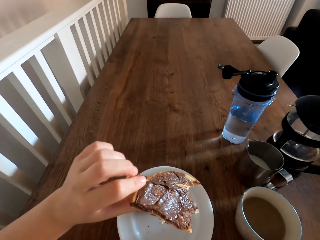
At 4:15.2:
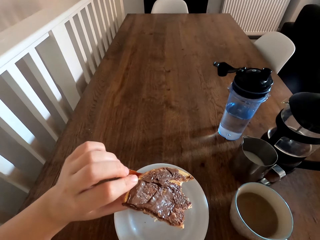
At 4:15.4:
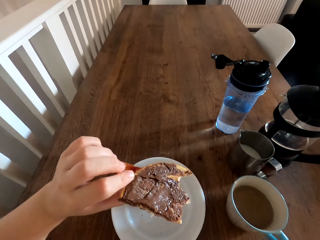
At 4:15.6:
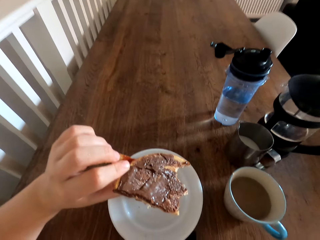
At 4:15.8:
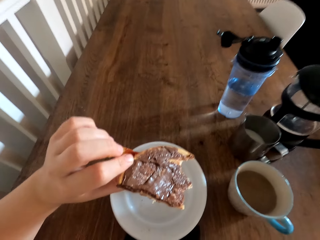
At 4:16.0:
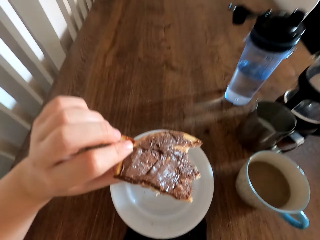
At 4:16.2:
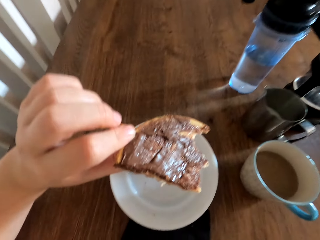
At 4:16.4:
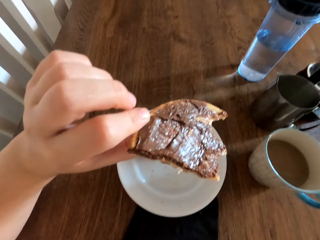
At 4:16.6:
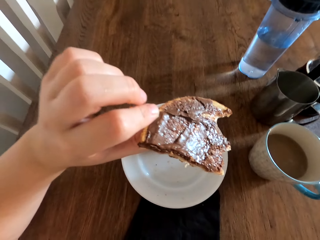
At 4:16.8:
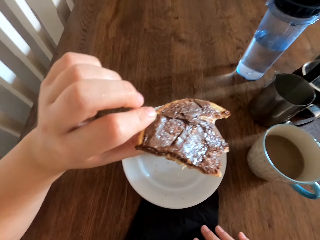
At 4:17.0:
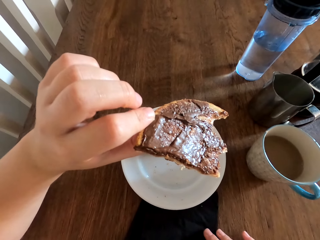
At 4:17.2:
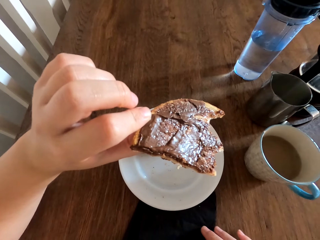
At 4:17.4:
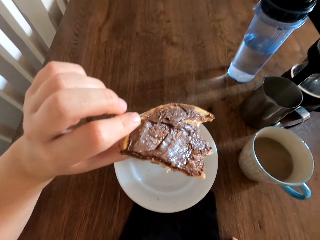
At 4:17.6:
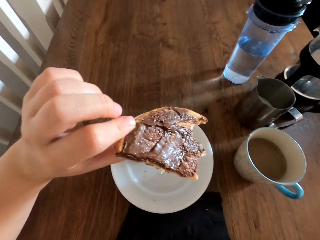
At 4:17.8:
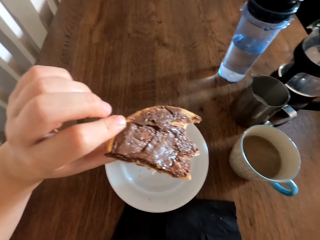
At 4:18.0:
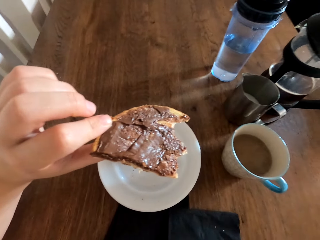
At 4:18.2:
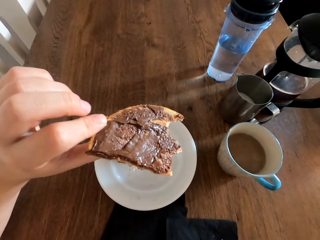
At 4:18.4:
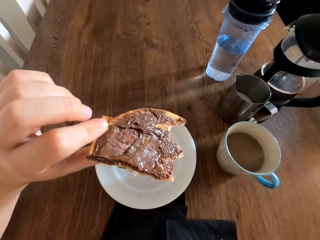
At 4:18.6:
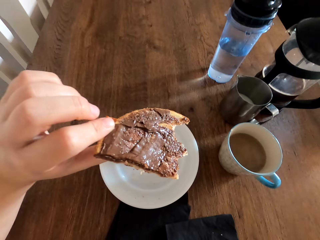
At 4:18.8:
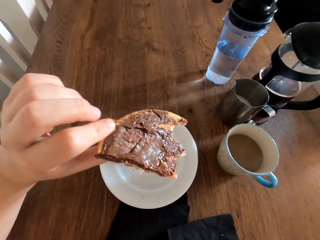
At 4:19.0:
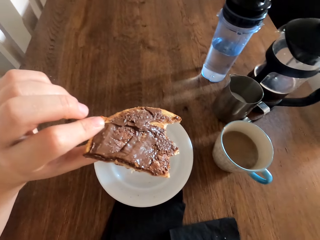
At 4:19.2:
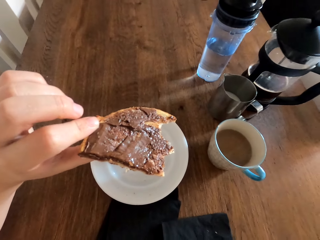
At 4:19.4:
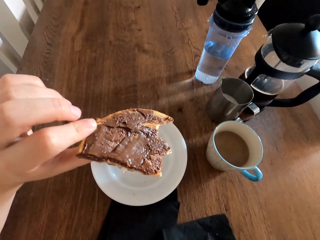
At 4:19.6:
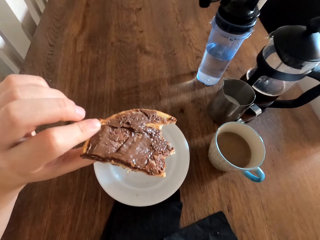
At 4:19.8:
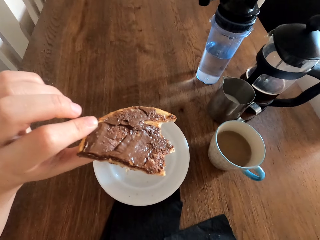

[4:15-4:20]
The camera wearer touches the table cloth.

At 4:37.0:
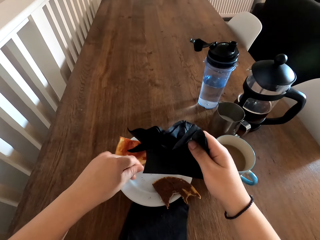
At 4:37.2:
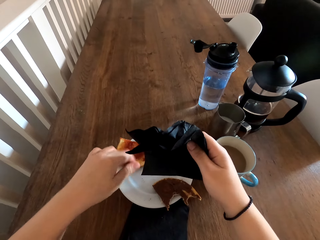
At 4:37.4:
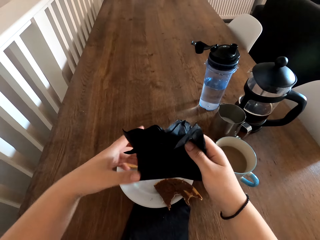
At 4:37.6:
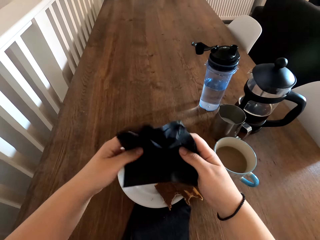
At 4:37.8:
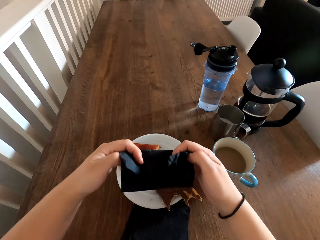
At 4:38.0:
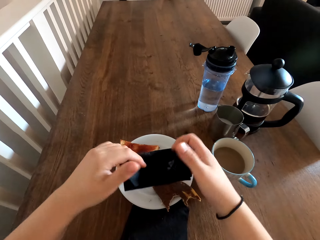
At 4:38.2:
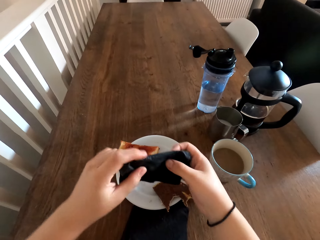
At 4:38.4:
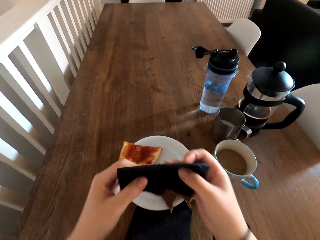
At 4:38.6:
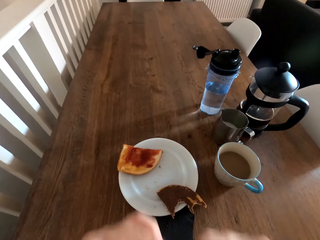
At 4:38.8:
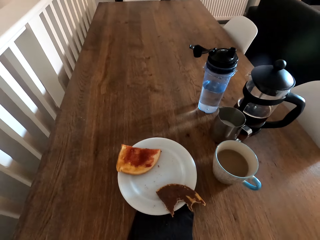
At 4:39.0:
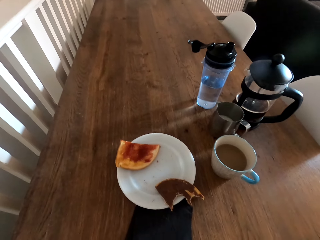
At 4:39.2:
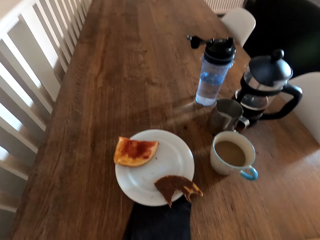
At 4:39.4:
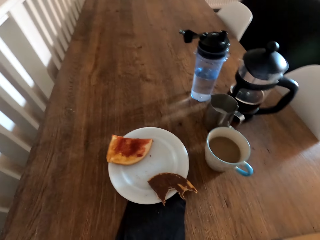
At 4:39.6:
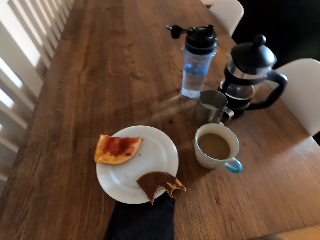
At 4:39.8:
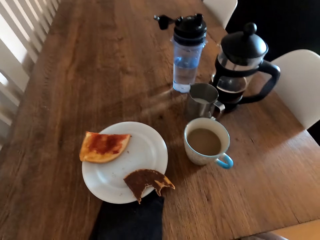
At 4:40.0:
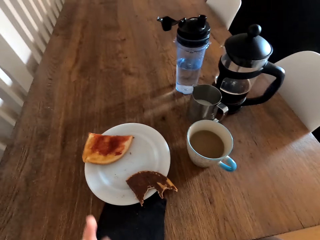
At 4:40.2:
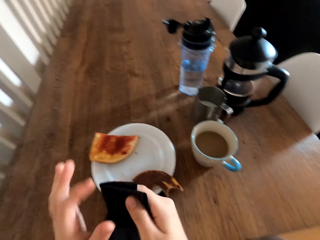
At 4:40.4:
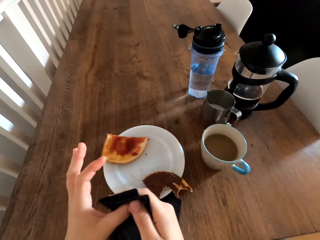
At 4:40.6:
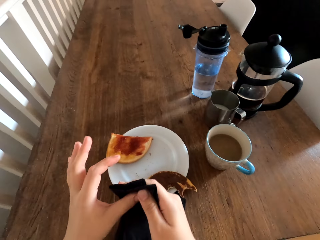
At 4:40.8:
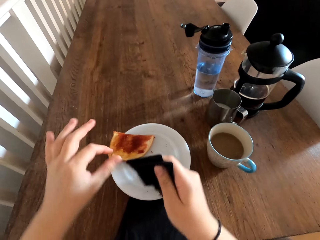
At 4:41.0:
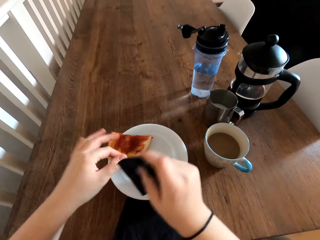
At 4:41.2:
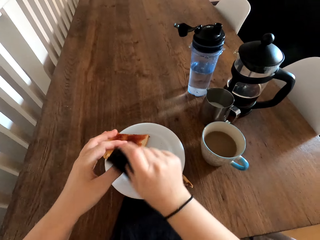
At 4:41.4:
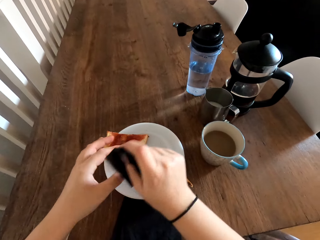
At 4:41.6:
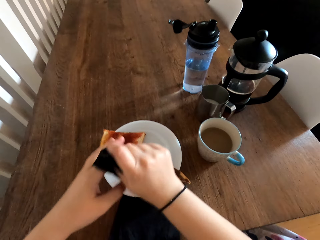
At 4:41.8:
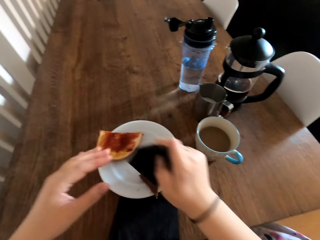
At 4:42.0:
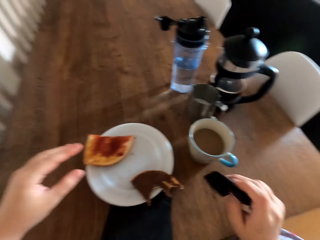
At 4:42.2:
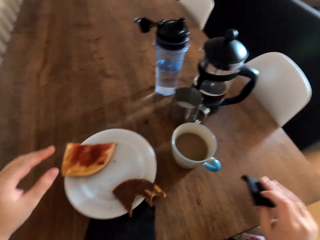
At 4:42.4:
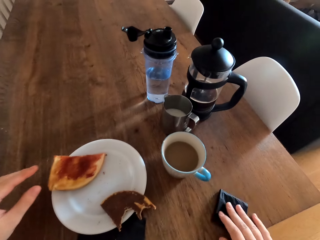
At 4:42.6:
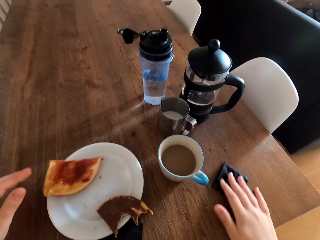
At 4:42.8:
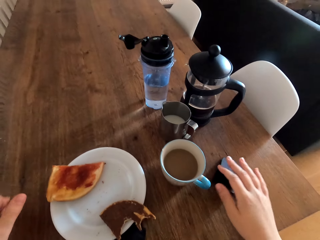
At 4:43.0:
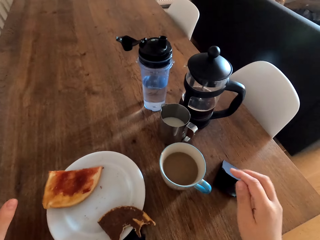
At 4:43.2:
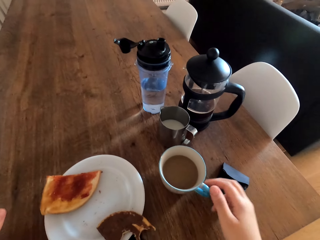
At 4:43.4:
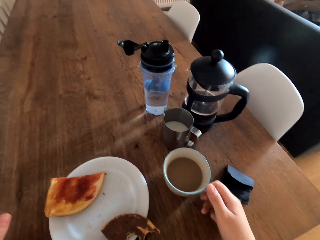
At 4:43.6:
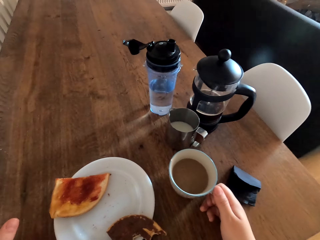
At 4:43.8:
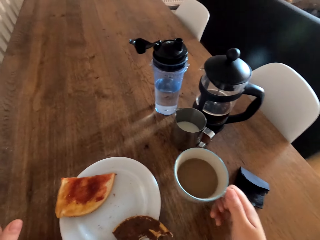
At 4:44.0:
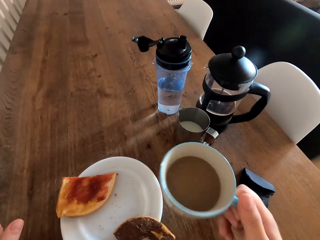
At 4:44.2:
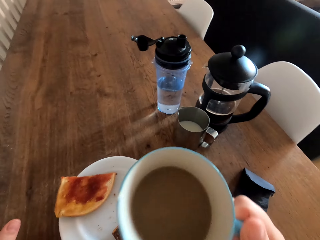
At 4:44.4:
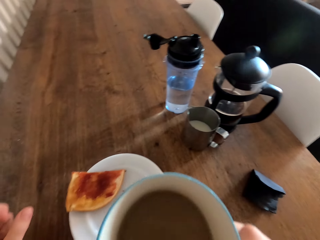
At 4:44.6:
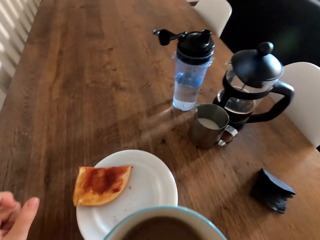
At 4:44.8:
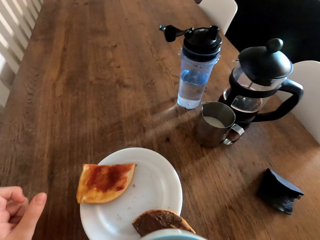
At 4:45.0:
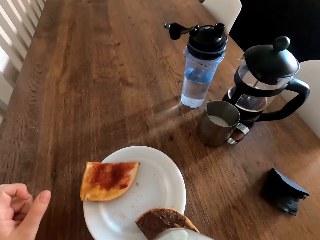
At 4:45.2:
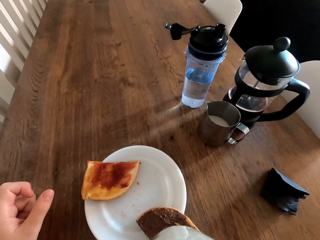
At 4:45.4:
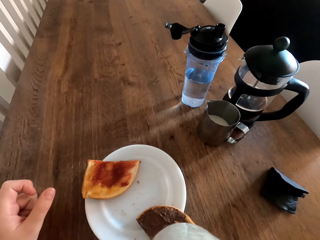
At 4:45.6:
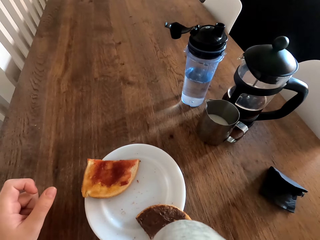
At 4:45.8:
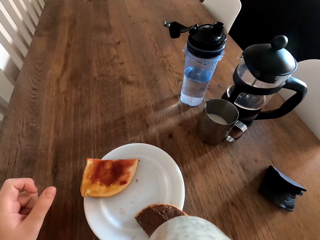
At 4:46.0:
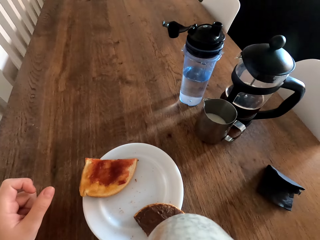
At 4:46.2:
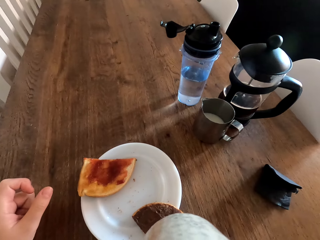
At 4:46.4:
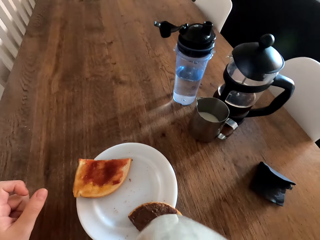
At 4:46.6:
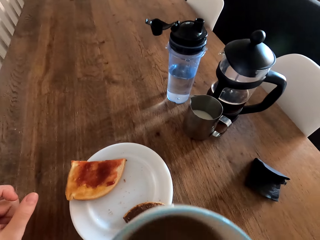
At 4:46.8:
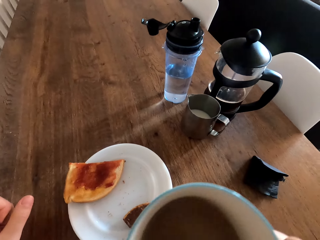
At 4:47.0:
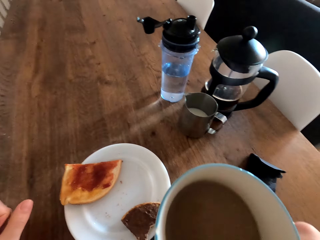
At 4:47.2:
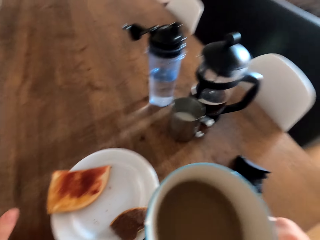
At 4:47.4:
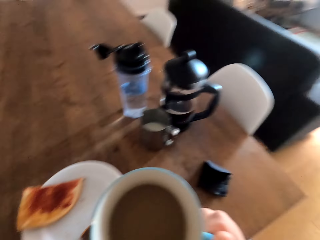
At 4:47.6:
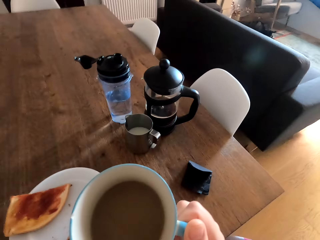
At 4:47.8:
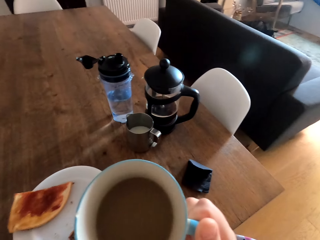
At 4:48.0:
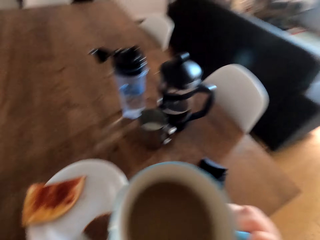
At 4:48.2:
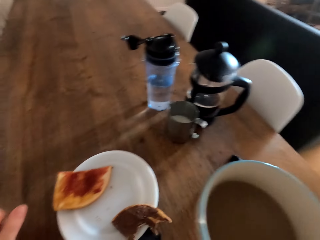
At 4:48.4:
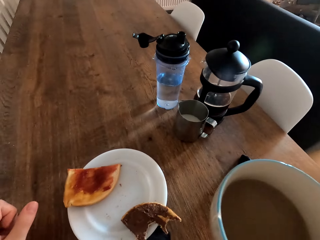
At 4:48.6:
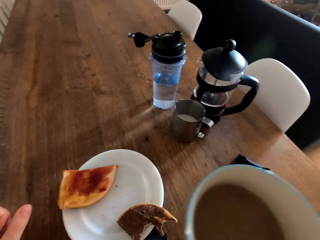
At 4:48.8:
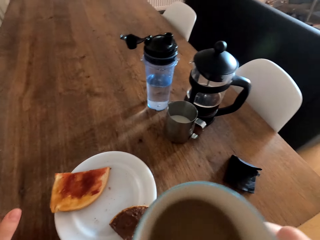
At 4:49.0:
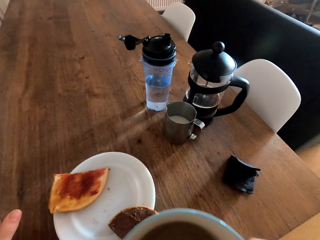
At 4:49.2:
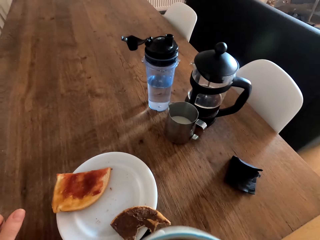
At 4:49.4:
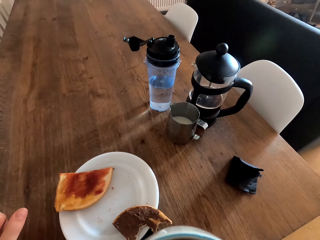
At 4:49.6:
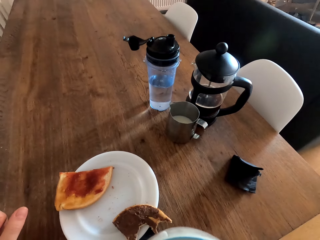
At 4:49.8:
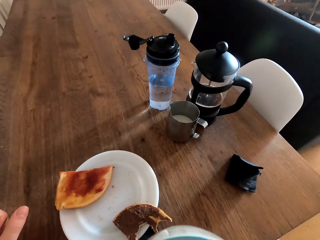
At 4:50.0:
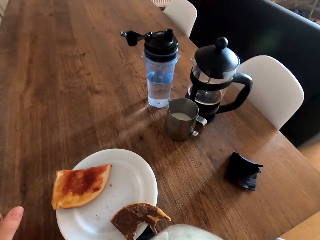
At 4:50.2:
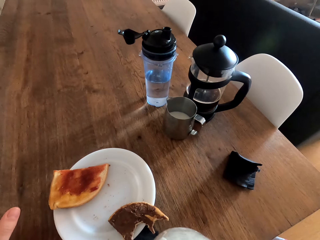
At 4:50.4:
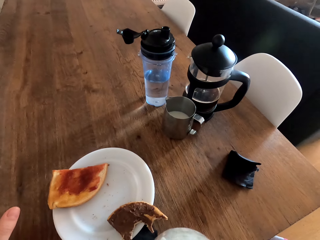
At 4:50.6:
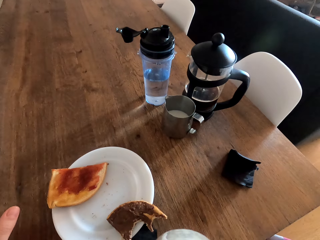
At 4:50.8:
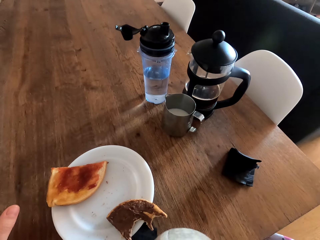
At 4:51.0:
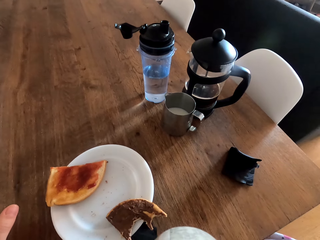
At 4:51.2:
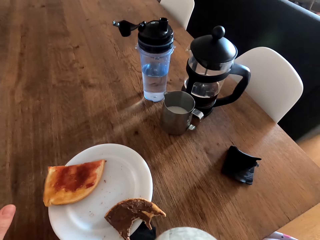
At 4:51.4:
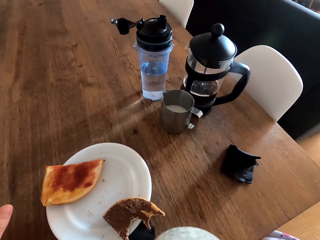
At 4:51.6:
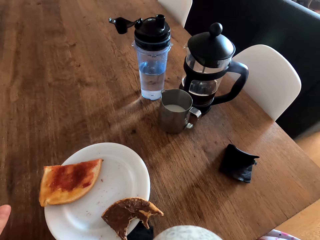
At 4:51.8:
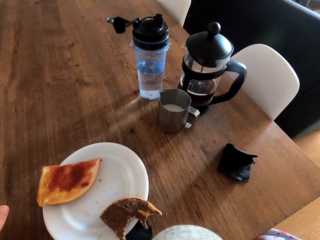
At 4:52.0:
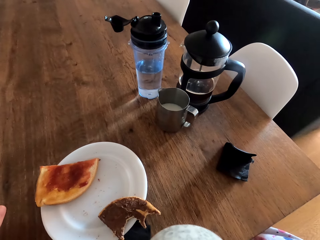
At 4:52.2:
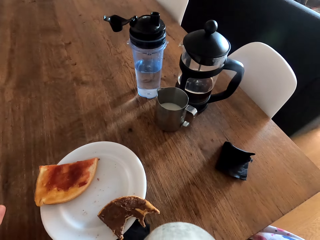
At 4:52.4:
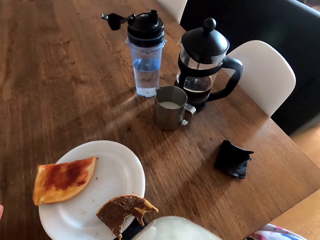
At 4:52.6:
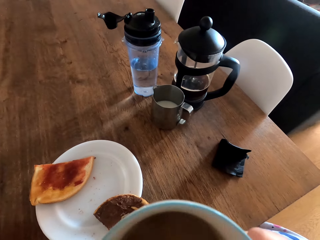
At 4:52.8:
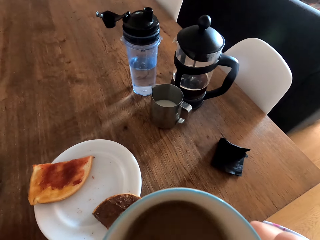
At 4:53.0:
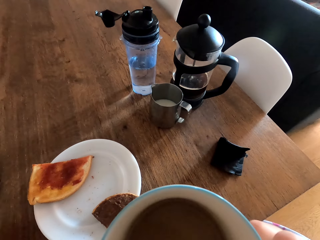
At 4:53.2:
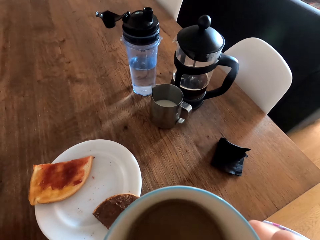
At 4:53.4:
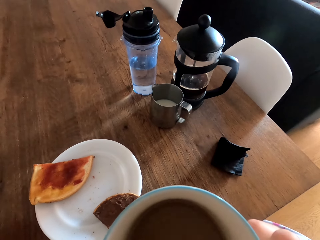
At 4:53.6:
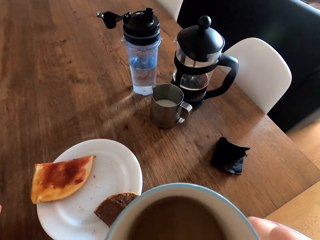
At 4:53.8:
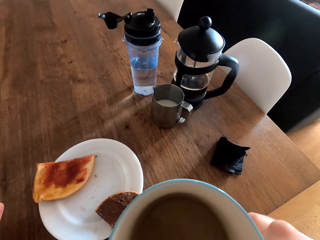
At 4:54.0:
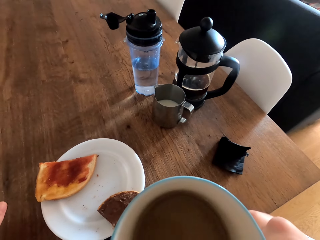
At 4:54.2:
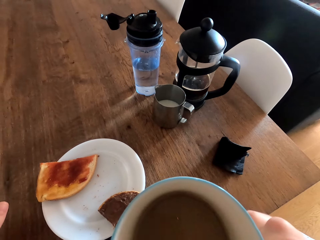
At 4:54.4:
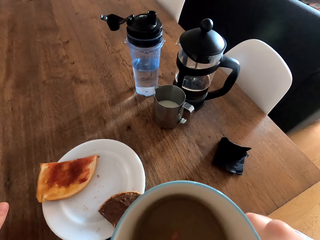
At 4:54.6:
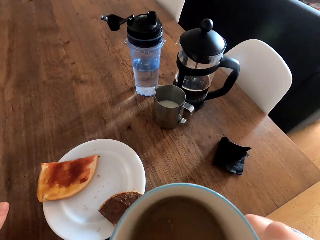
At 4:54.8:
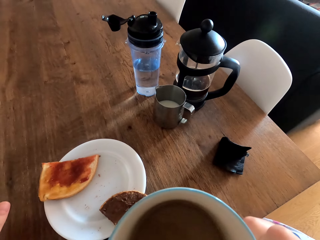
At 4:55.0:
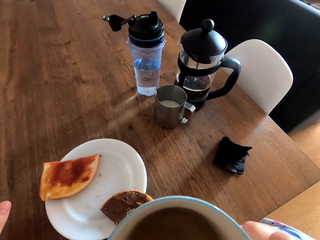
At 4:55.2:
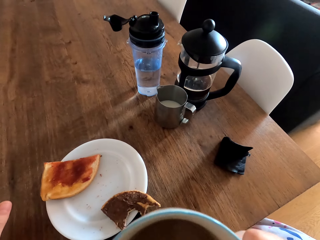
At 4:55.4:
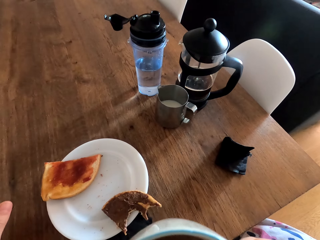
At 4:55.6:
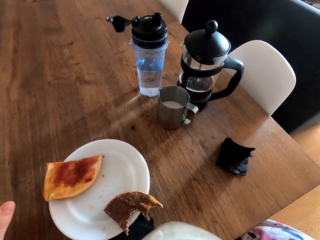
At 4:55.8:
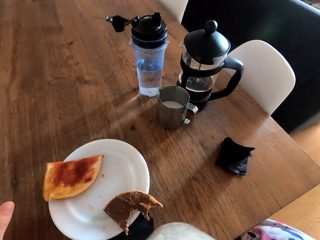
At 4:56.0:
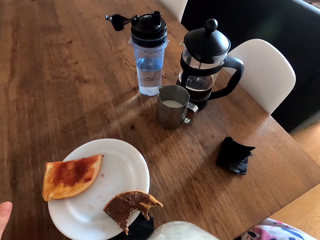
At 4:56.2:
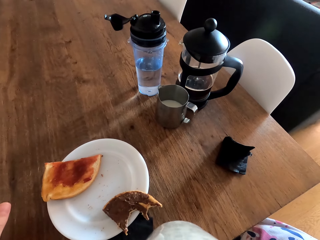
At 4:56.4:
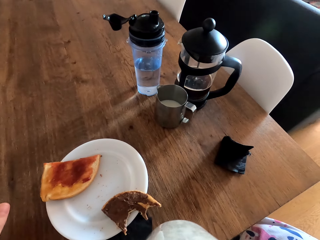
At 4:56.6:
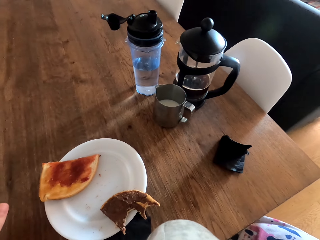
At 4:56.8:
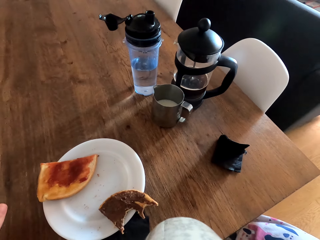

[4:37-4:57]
The camera wearer wipes their mouth with a table cloth. They wipe their finger. They put the napkin on the table. They pick up the cup of tea and drink the tea.
